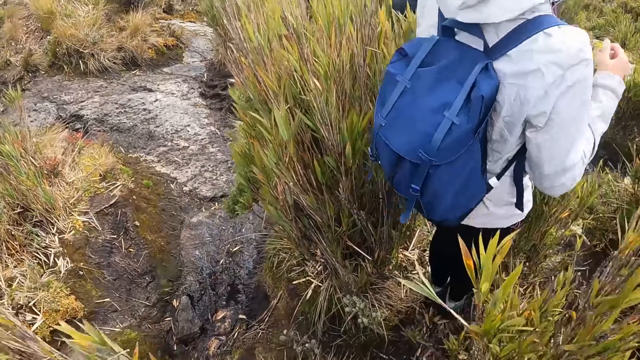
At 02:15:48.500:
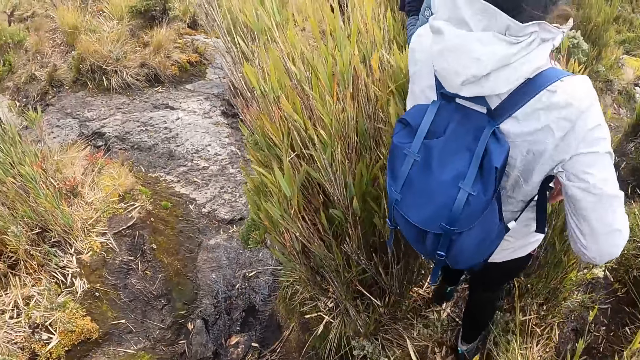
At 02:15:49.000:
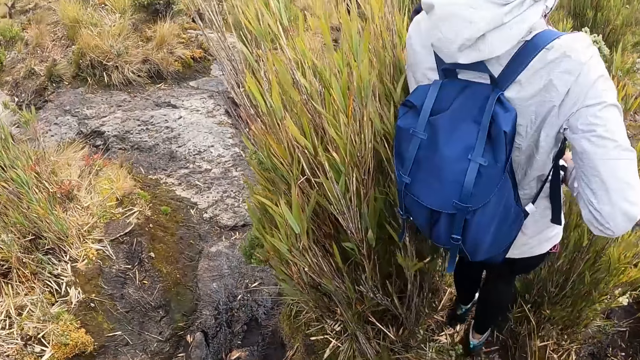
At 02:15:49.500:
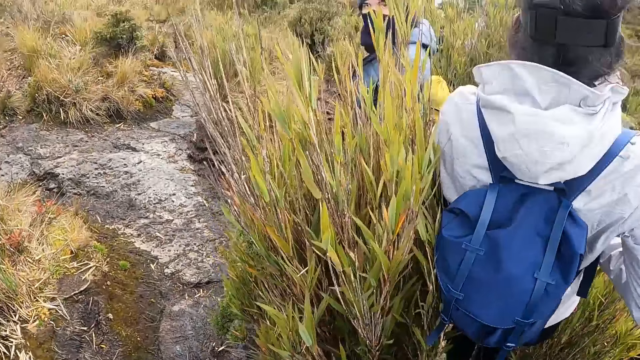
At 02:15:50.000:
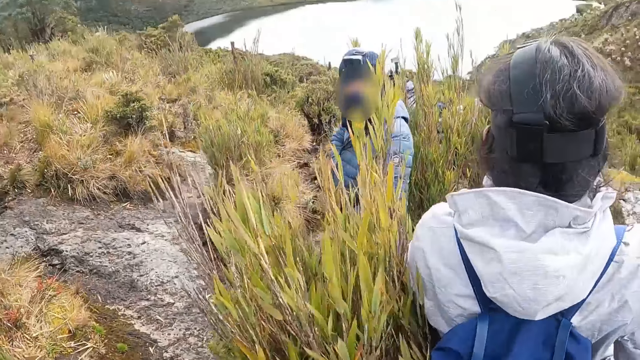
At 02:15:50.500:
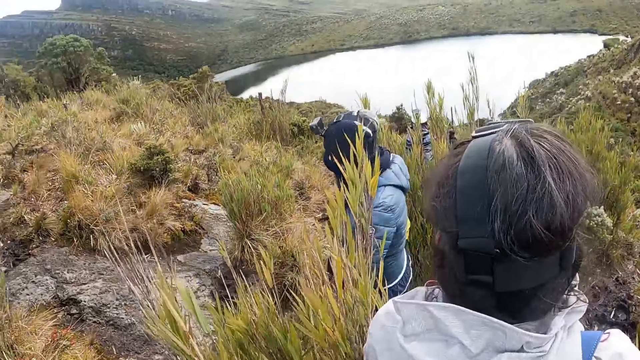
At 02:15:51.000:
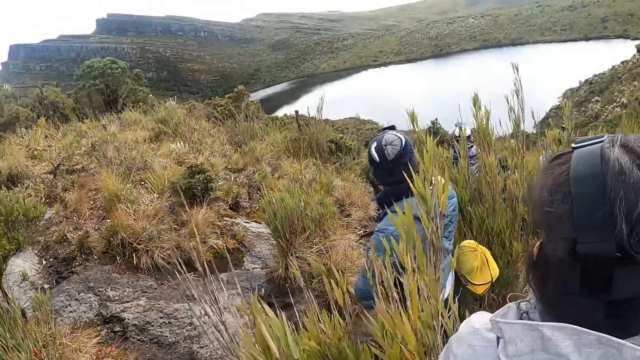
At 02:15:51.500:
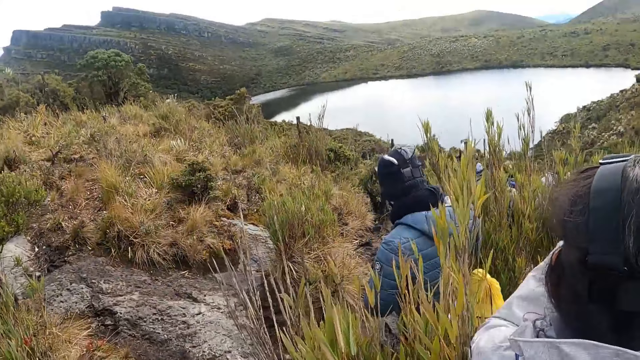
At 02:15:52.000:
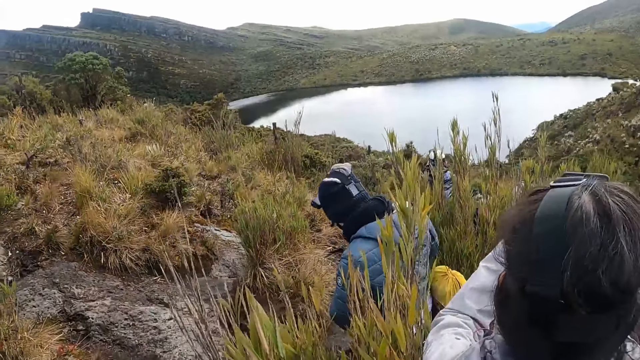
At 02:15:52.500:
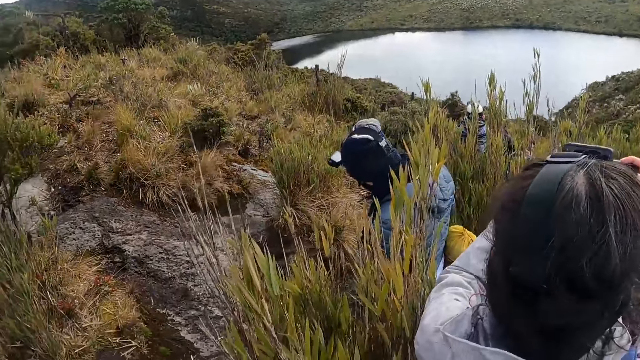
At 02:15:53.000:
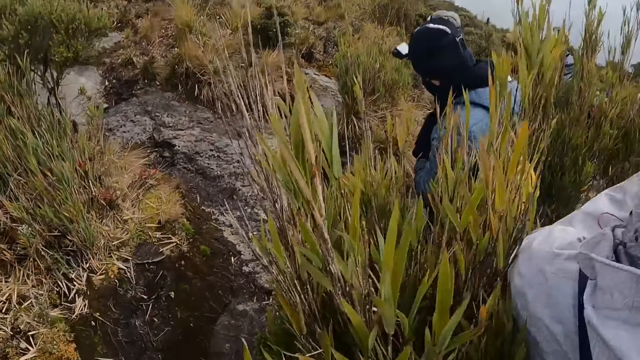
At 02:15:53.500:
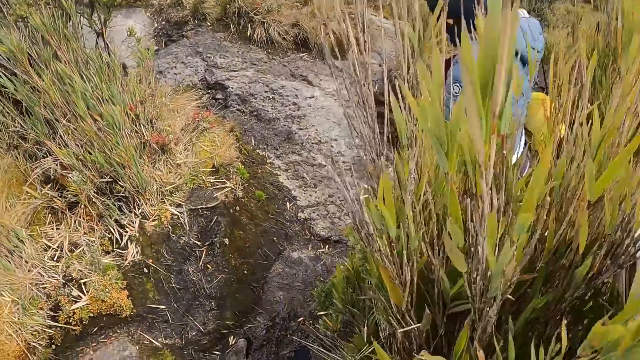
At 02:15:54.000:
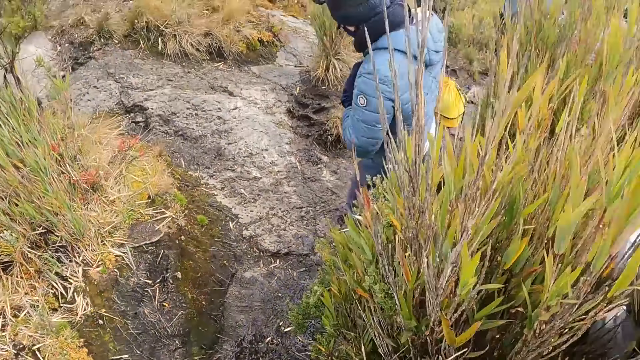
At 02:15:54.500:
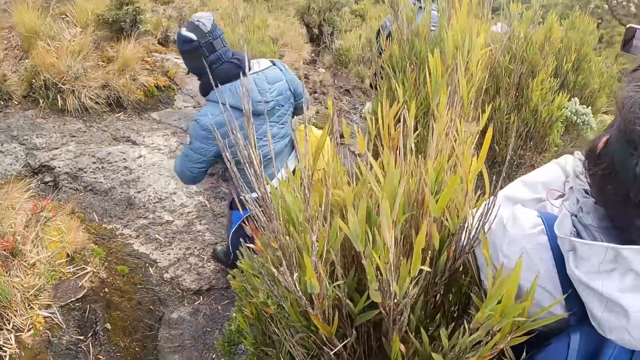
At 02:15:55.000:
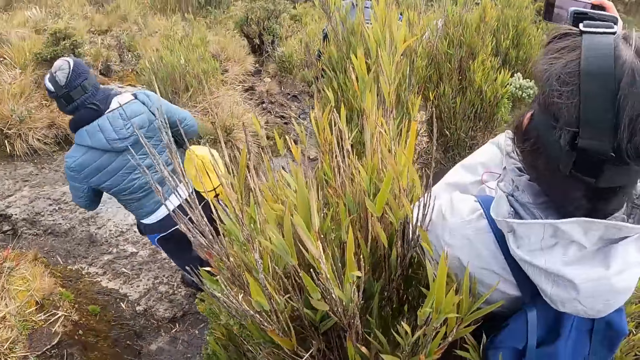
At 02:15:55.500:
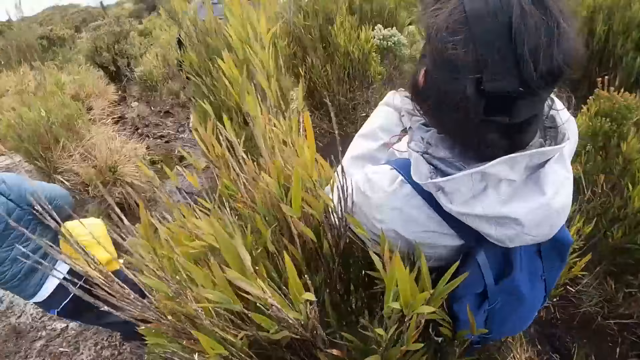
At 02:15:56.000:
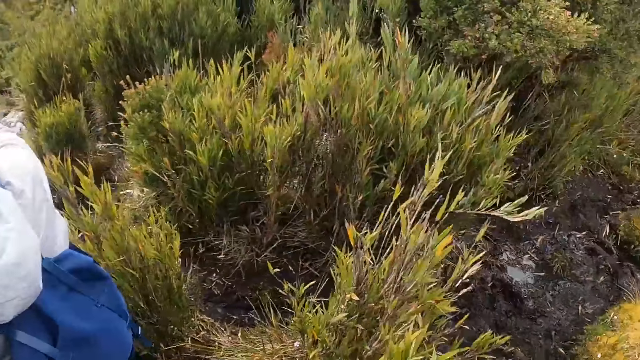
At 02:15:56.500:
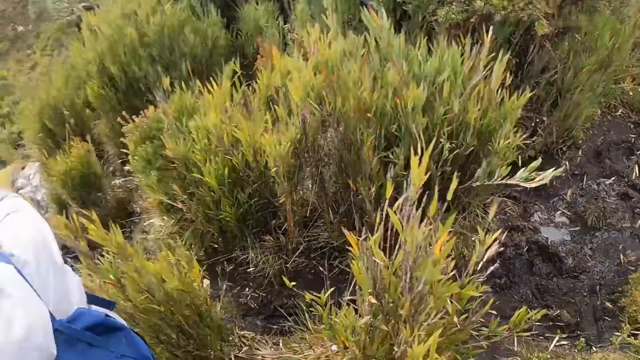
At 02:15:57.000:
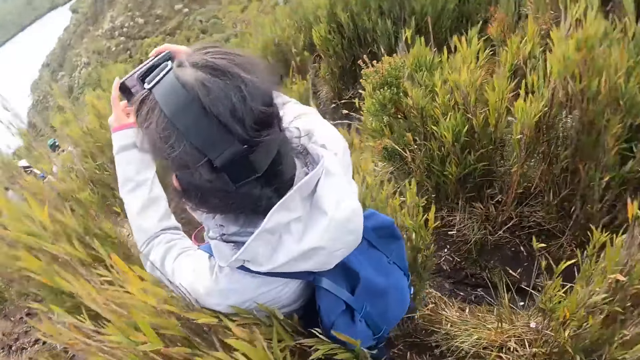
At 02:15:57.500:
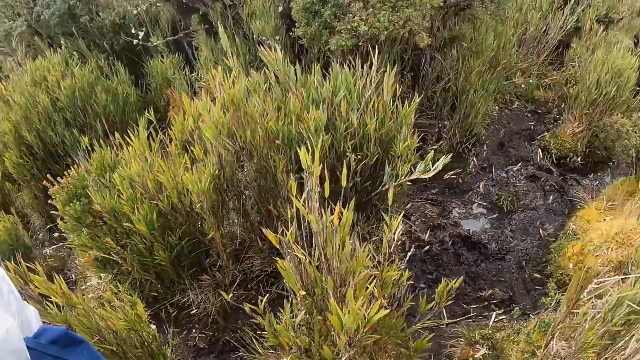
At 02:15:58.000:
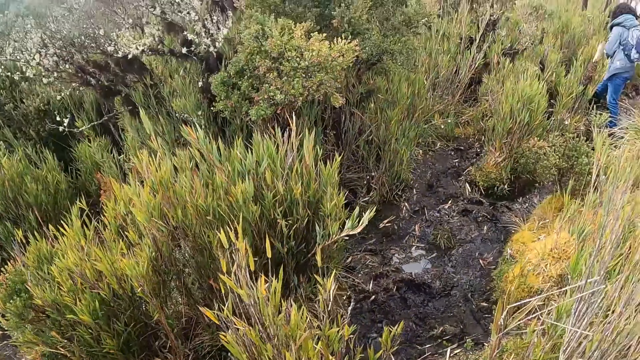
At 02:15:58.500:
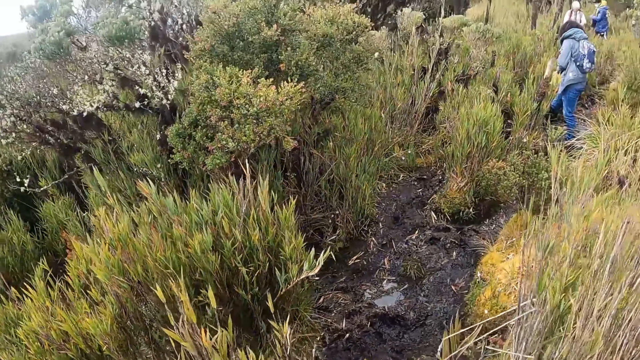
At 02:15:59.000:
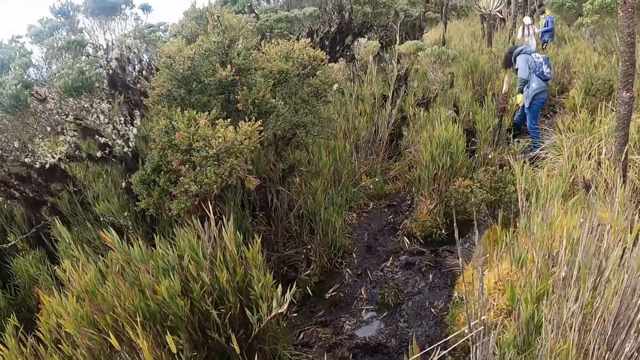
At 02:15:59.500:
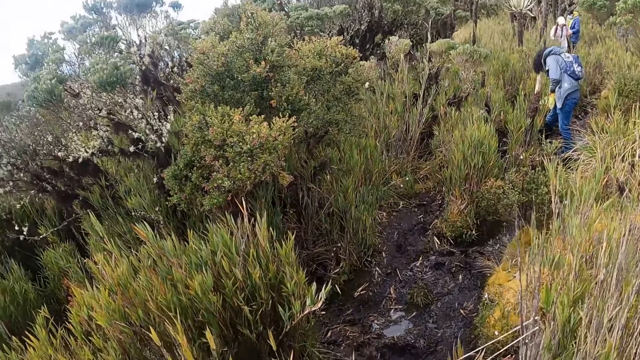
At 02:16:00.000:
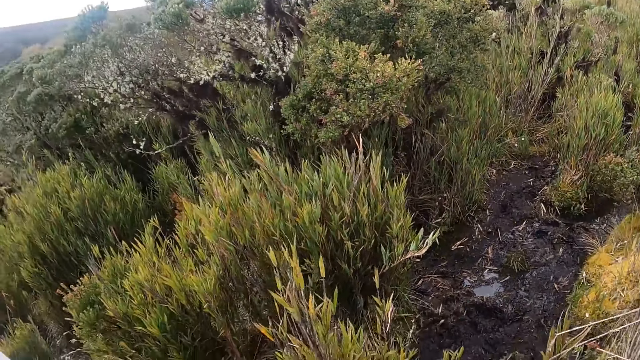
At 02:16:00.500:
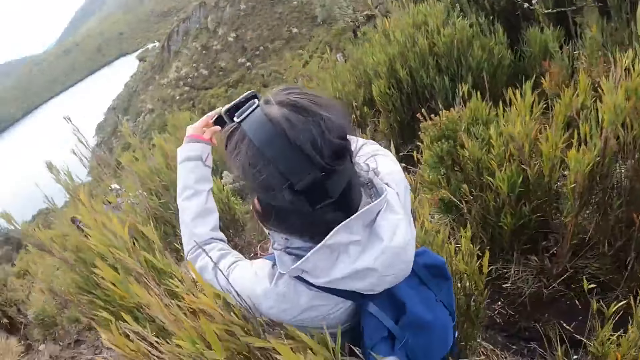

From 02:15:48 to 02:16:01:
A man walks along the path. A woman takes photos. The camera wearer looks around. Another woman operates a mobile phone in both hands. Another man, another woman and a third woman walk along the path.

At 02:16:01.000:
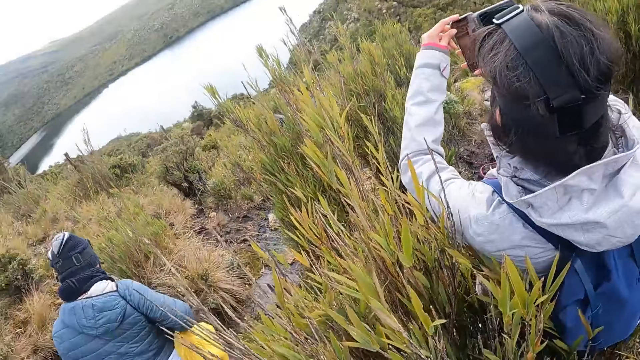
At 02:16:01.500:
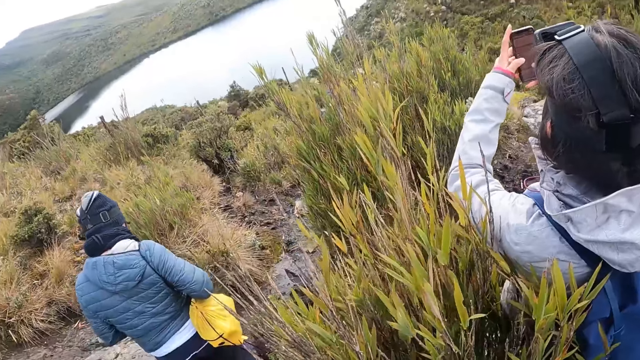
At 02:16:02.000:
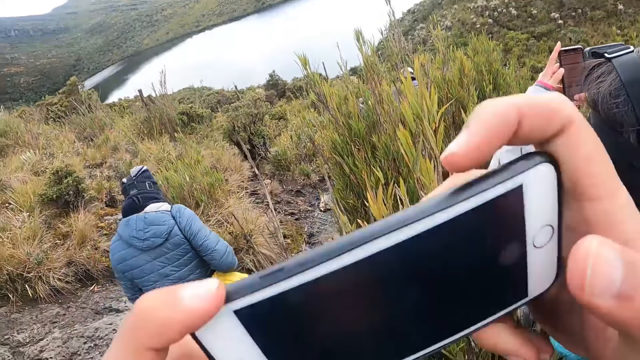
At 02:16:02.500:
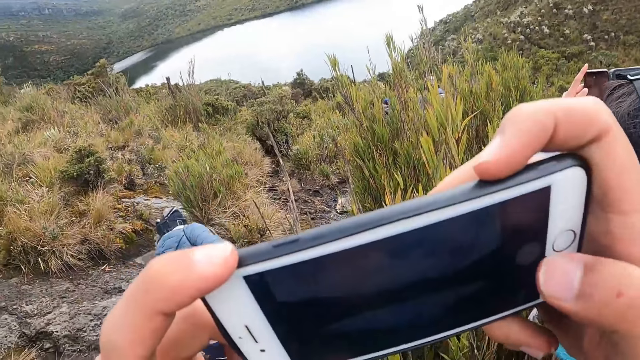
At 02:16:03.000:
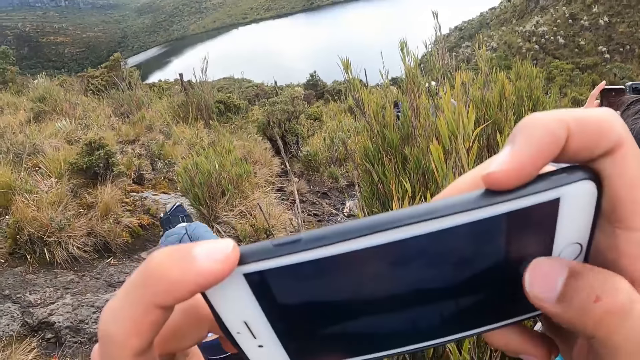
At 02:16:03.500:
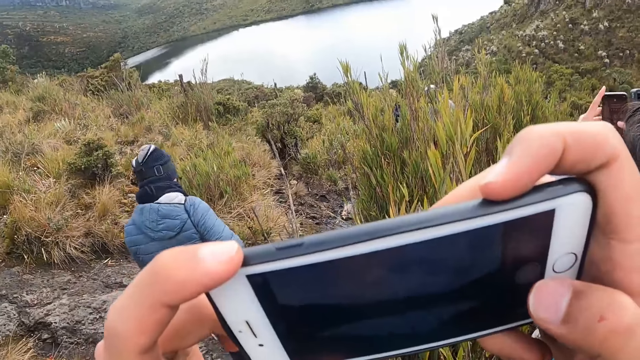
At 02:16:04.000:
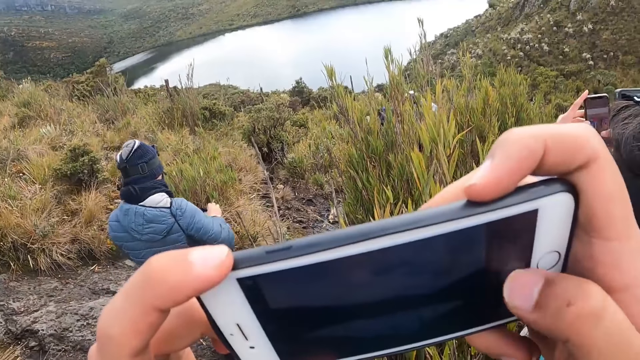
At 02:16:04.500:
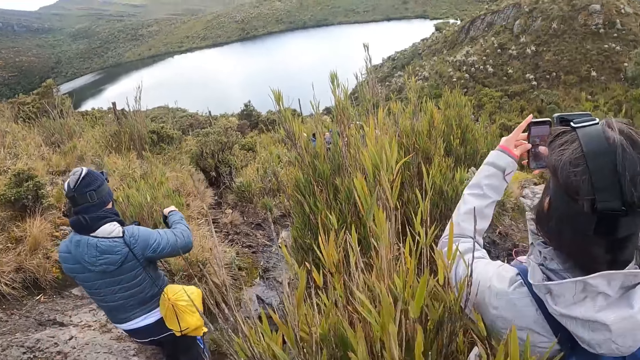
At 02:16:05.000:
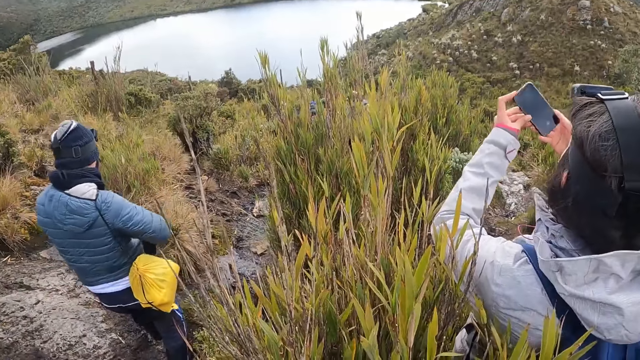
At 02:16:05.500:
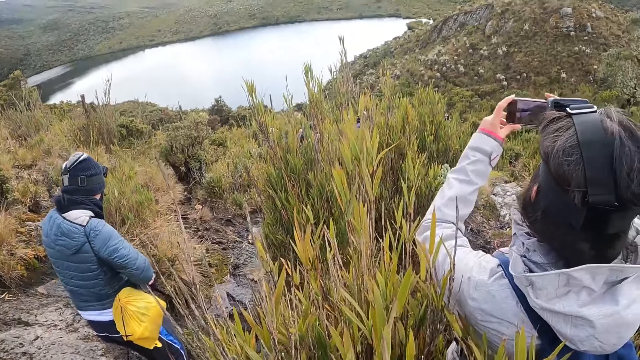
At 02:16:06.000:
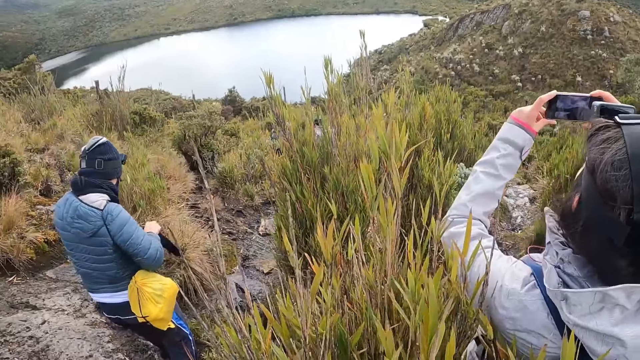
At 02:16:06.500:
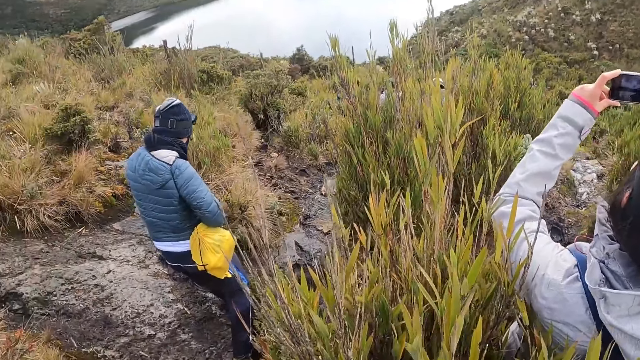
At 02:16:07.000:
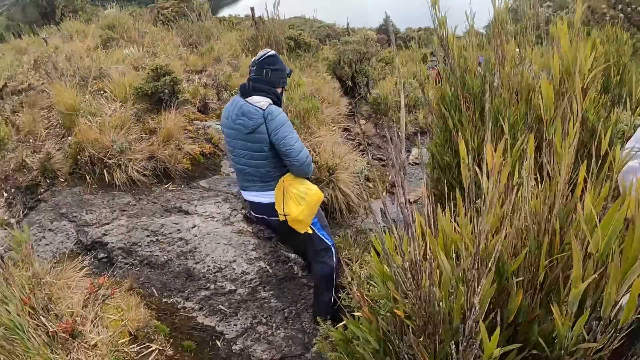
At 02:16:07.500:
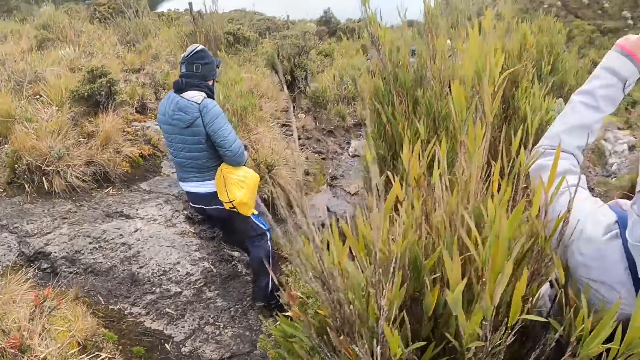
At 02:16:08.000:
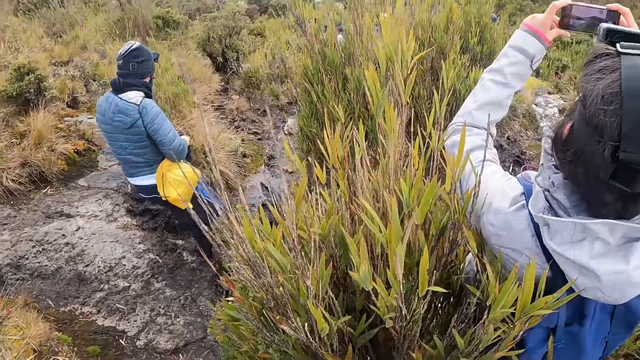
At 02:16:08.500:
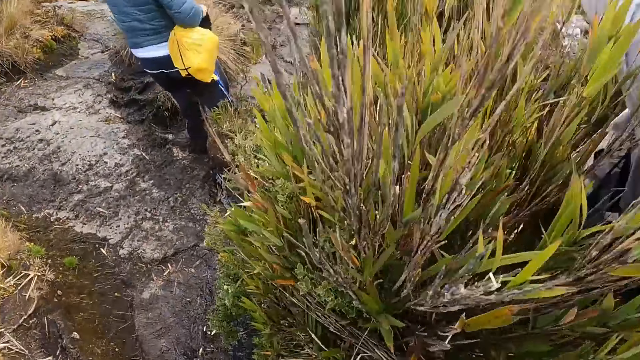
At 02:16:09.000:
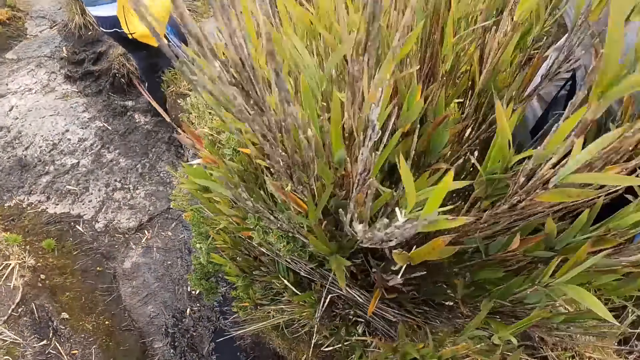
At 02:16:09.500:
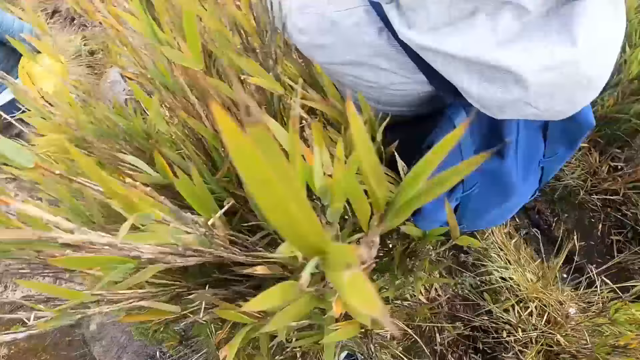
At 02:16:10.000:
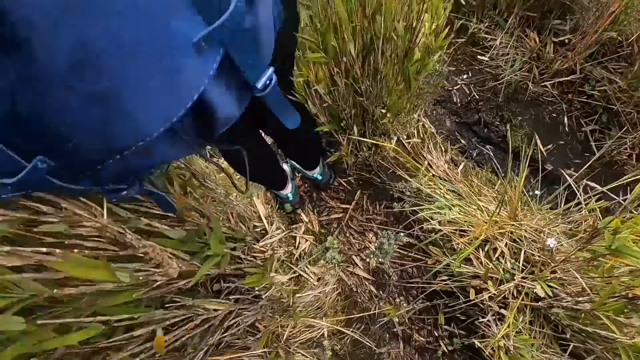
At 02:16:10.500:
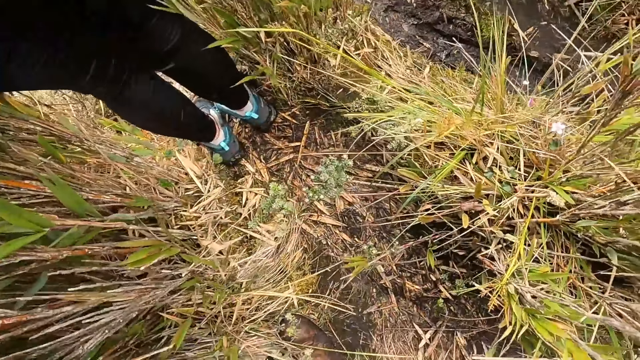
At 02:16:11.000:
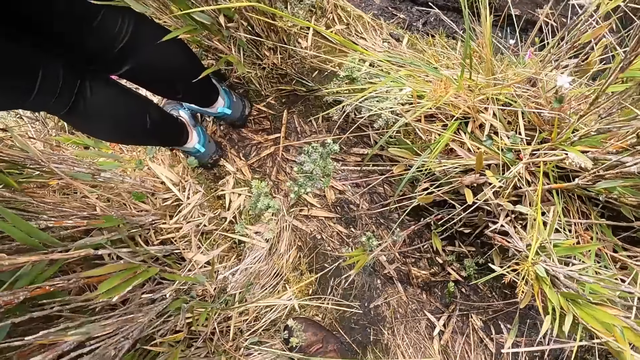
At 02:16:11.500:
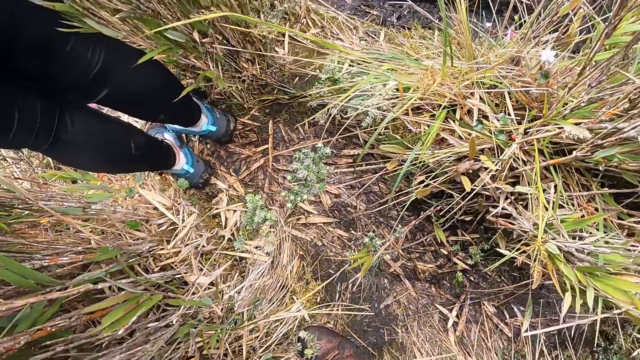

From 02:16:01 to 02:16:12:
The camera wearer operates his mobile phone with both hands. He takes a photo. He looks down.
